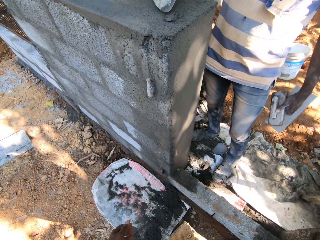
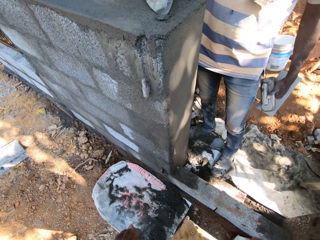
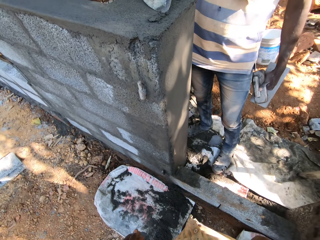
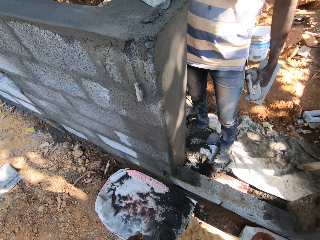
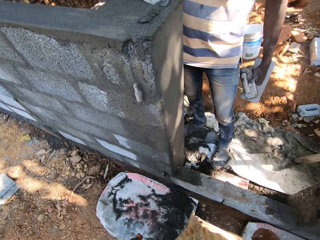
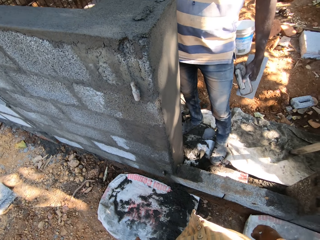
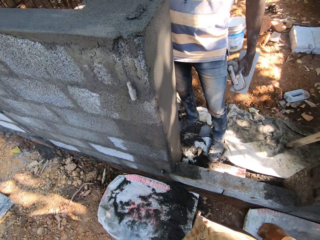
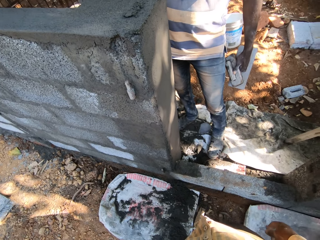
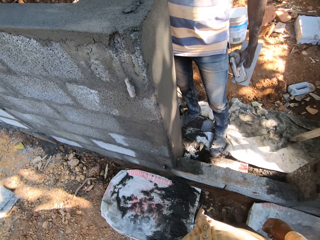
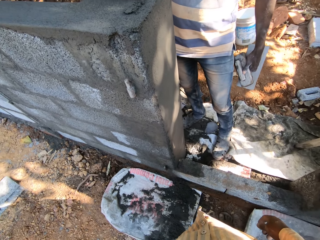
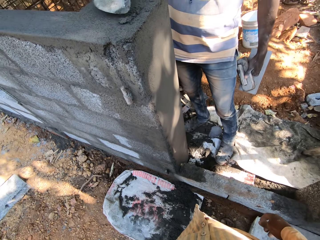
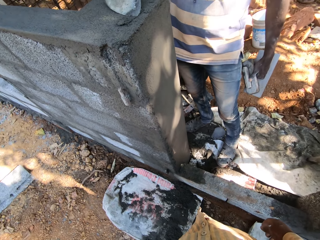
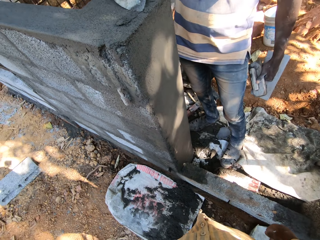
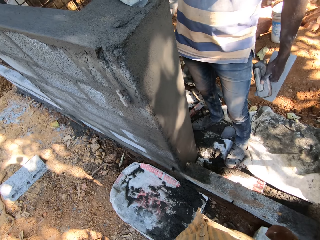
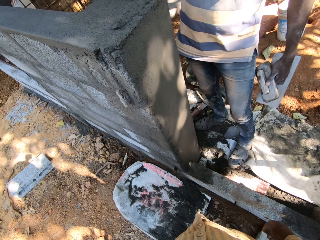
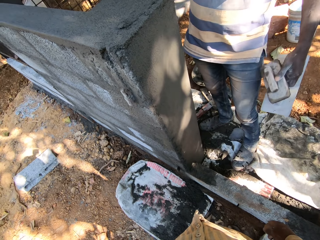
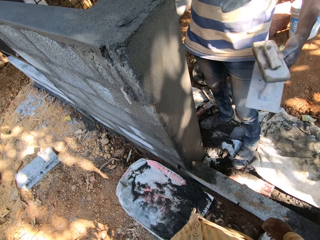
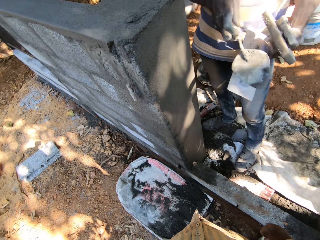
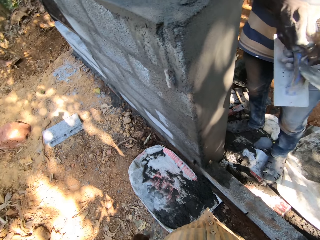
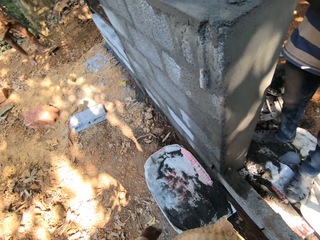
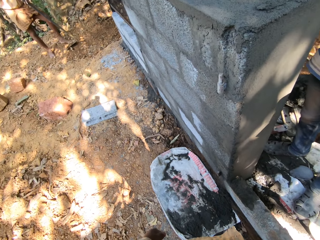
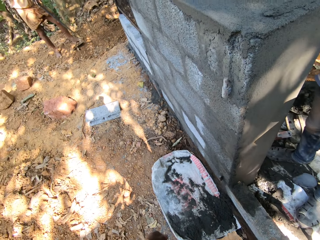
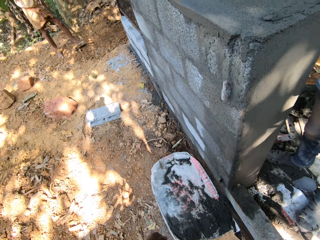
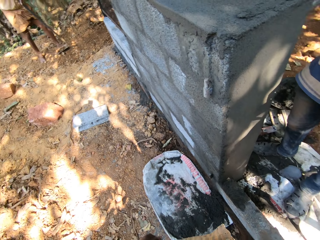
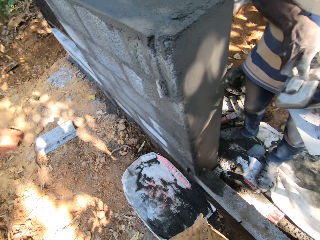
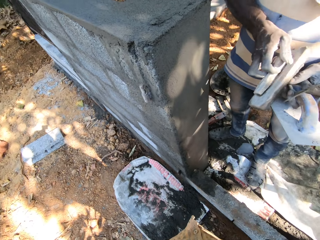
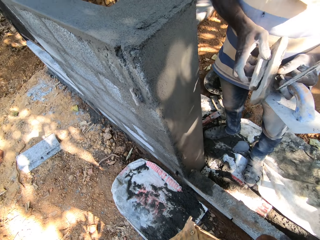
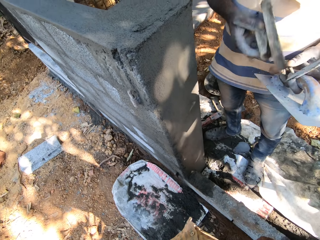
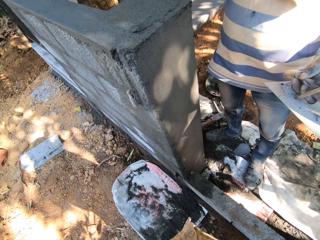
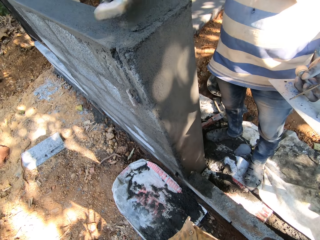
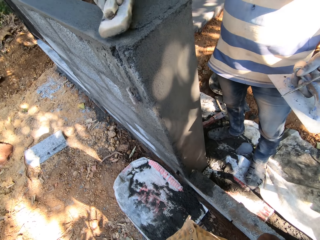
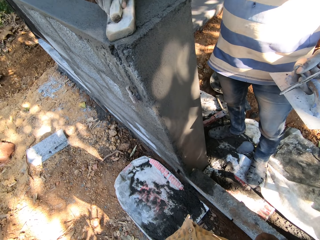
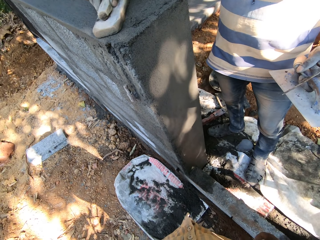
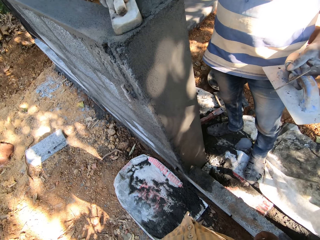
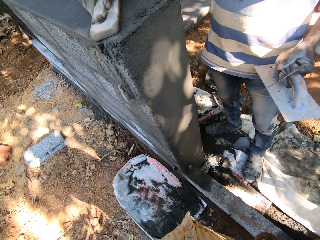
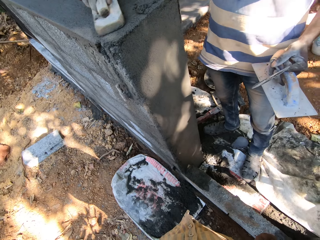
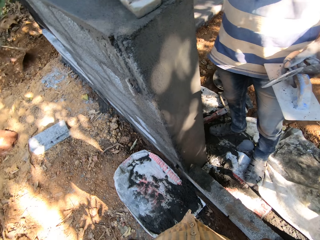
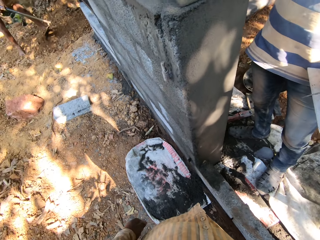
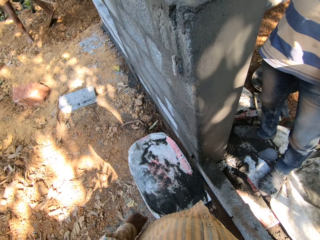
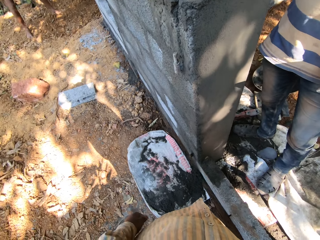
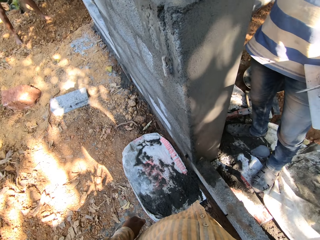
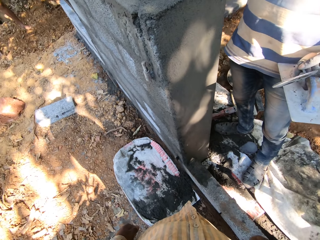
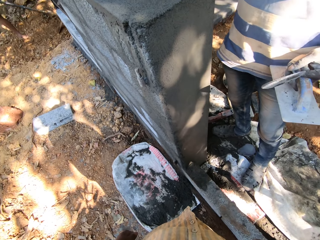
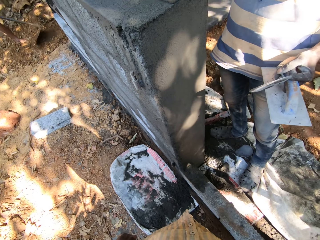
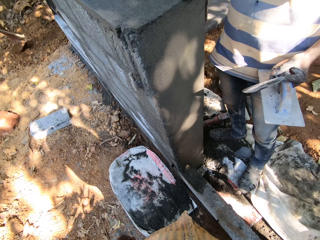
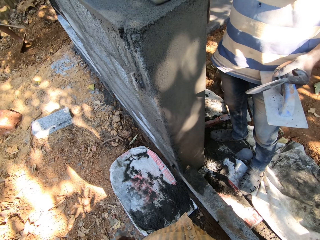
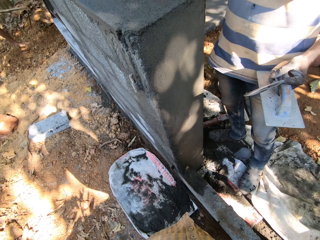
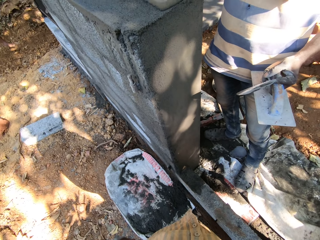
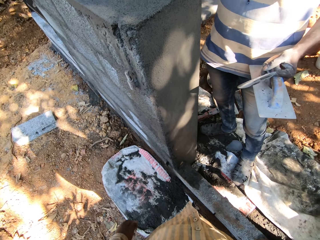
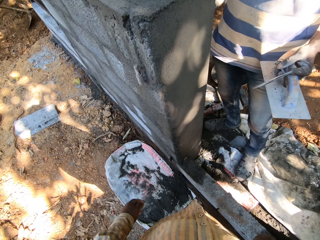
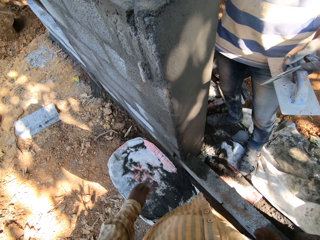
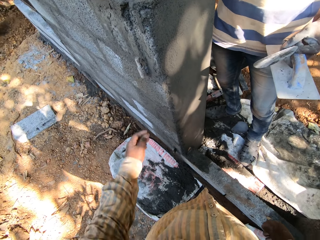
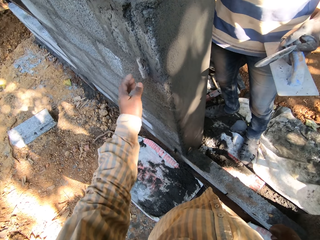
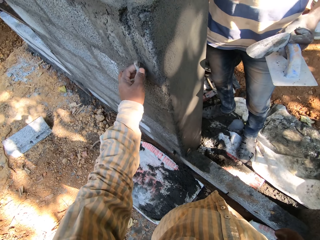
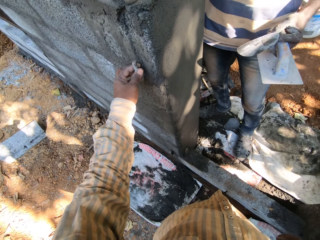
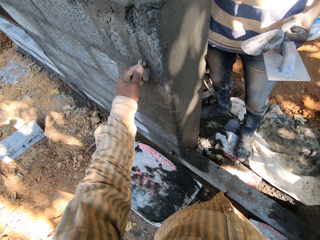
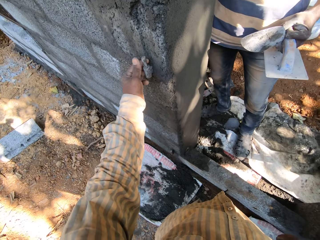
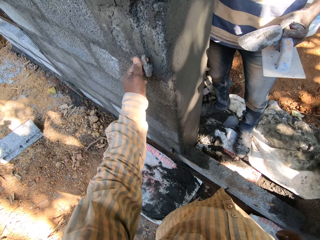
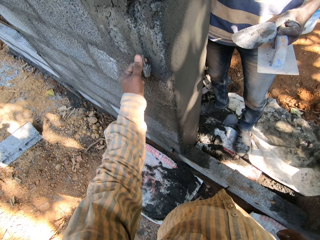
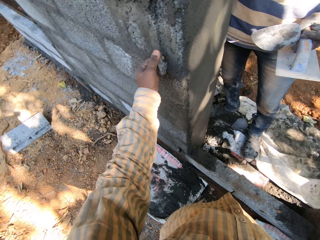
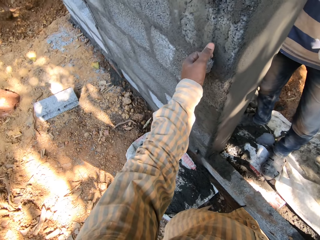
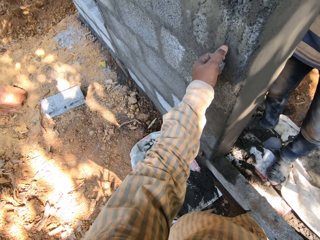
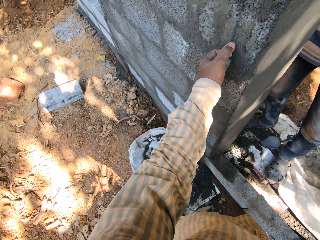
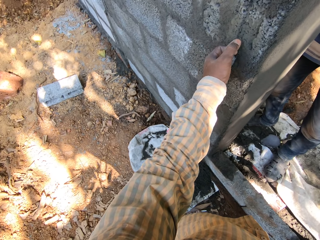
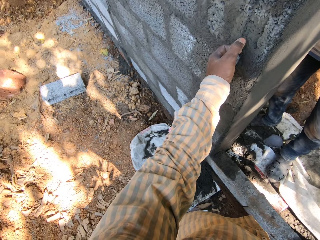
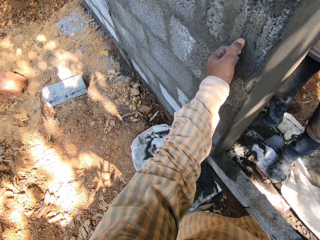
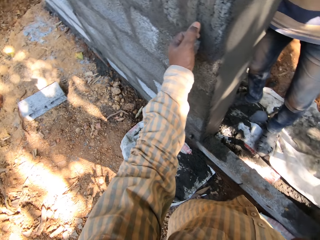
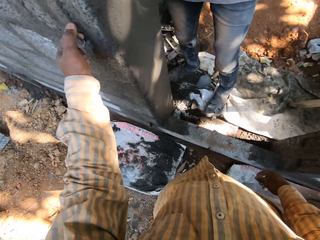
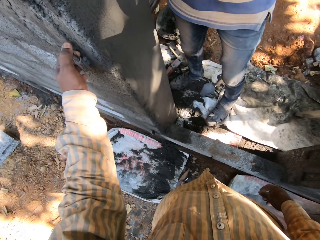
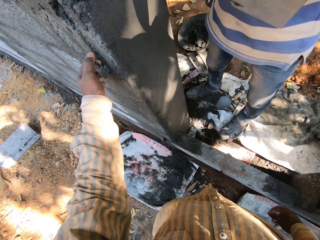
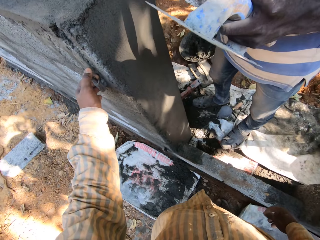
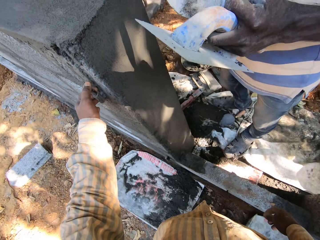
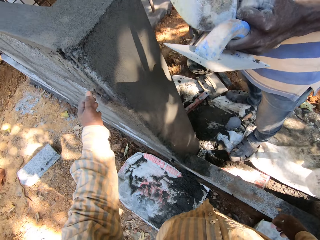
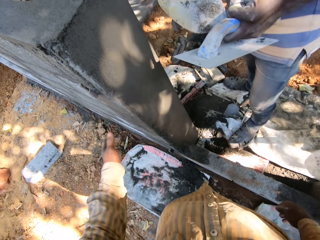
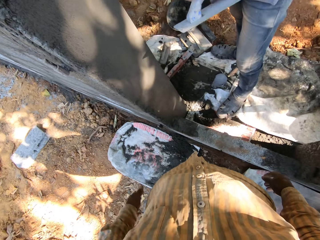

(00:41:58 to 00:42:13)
The man plasters the wall with the trowel in his right hand. The man passes the trowel from his right hand to his left hand. The man passes the finishing trowel from his left hand to his right hand. The man smoothens the plastering on the wall with the finishing trowel in his right hand. The camera wearer touches a piece of metal on the wall with his left hand.

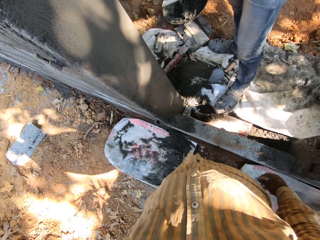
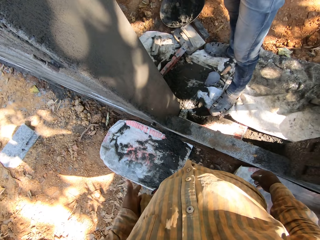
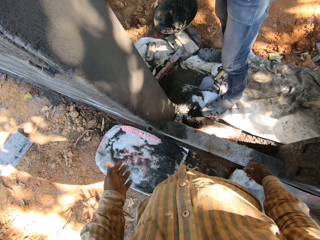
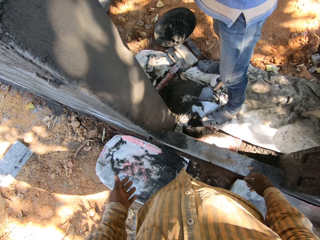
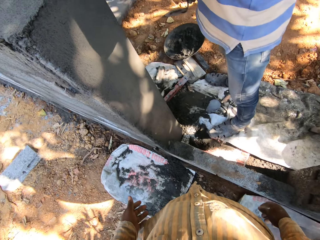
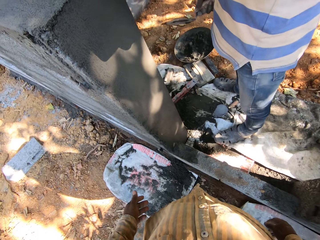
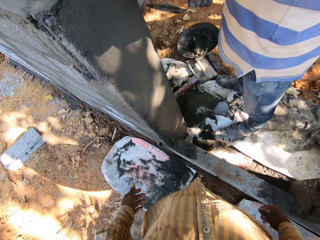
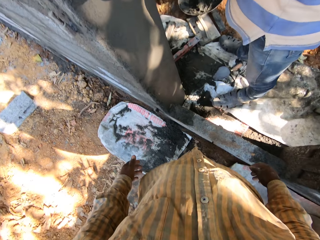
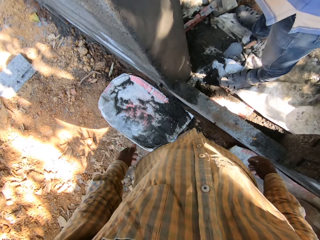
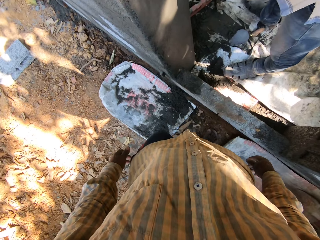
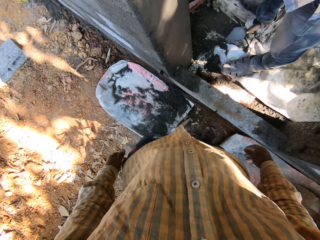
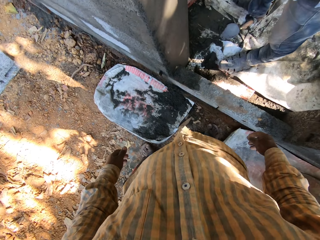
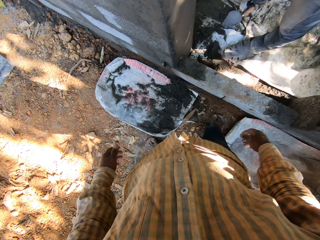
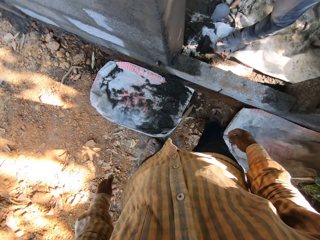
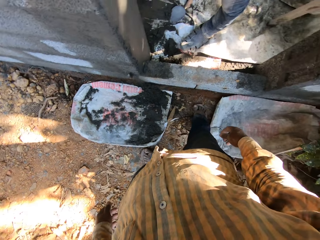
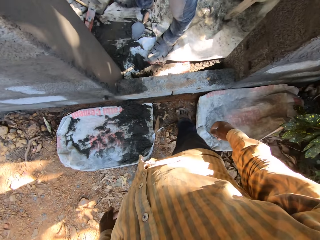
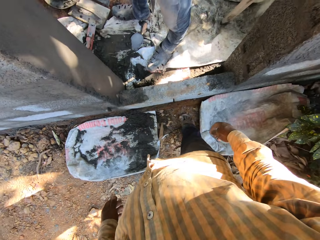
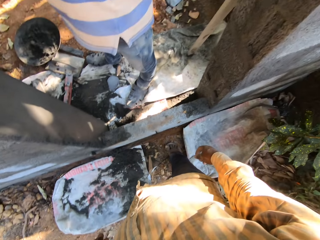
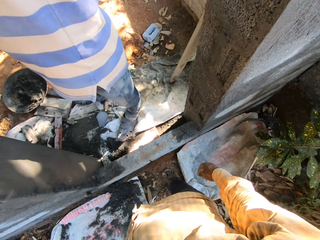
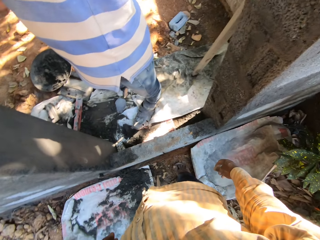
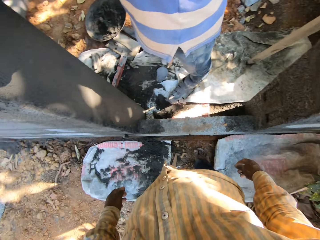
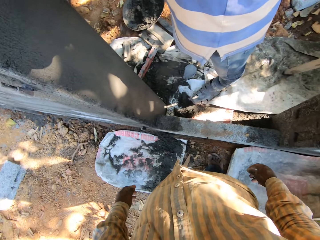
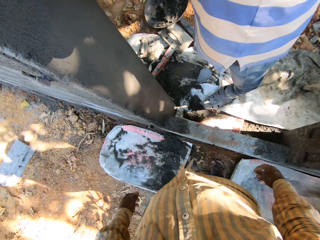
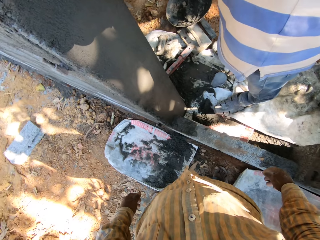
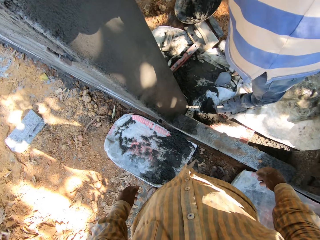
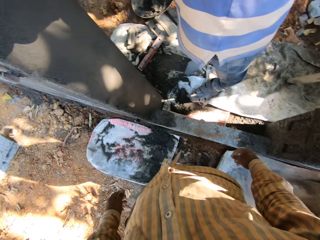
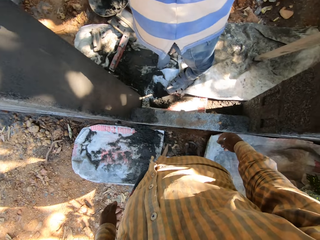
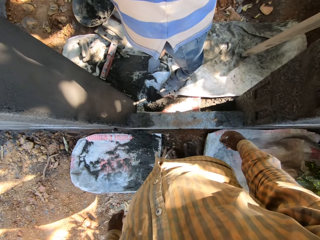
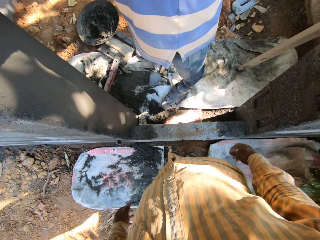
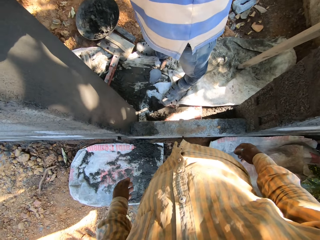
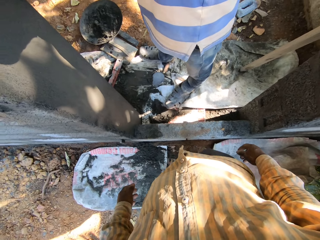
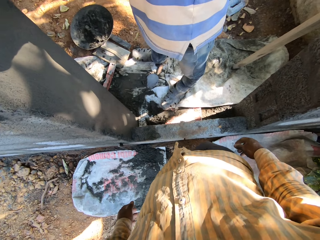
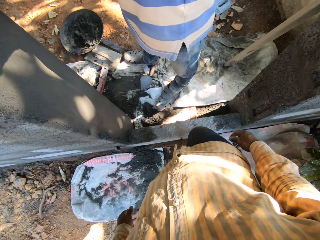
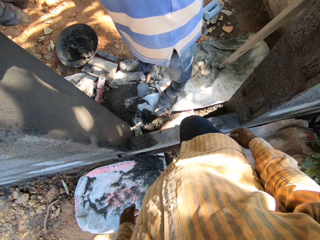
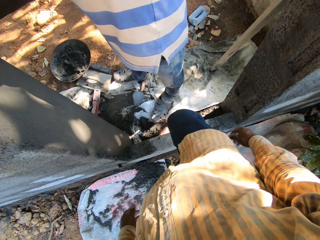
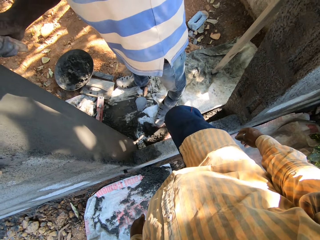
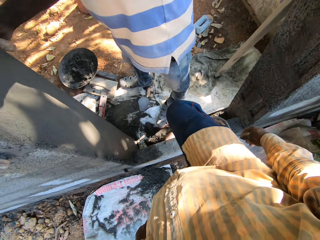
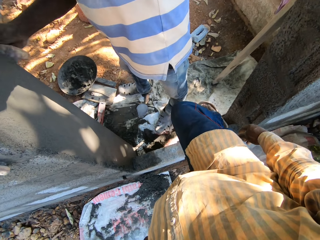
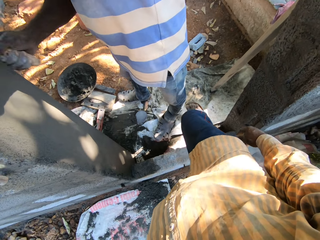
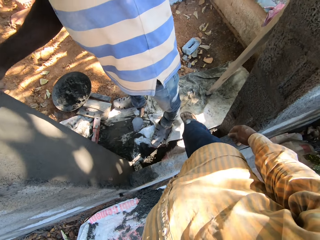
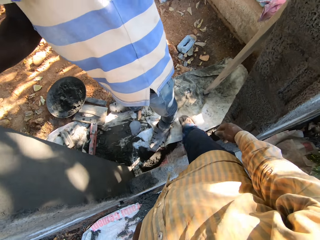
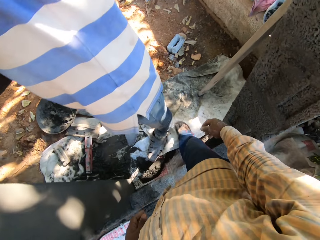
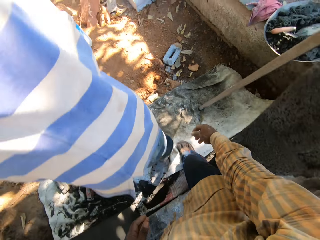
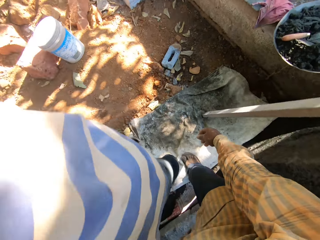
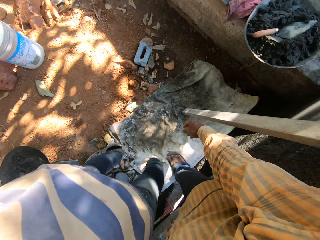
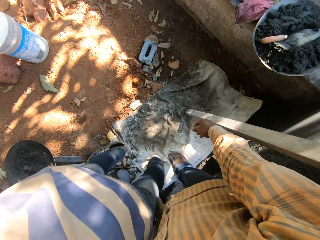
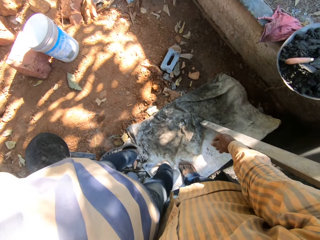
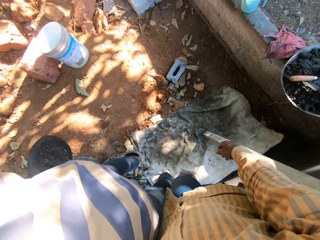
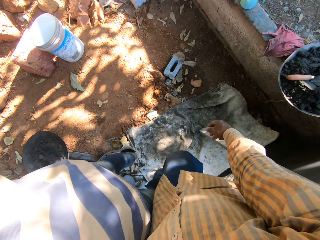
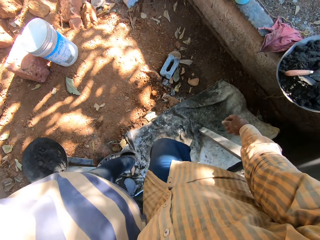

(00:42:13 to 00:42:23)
The camera wearer walks through the doorway.
